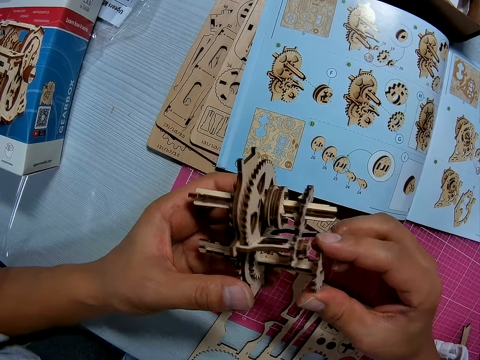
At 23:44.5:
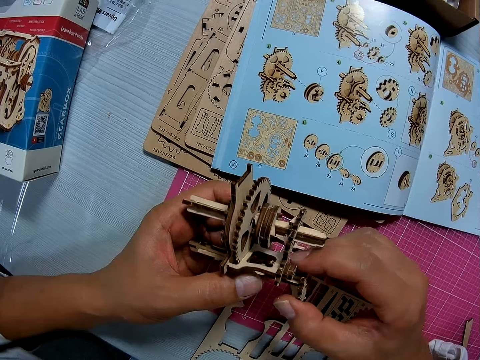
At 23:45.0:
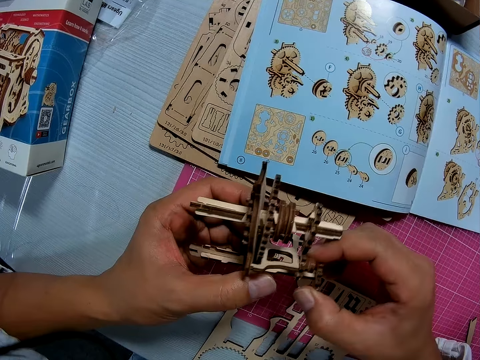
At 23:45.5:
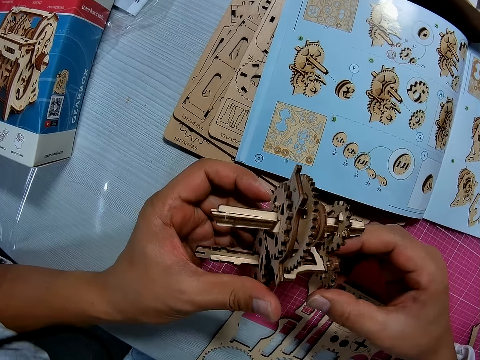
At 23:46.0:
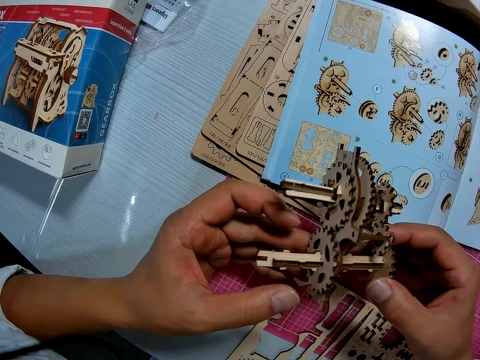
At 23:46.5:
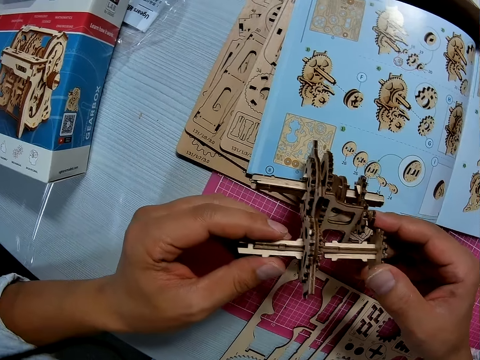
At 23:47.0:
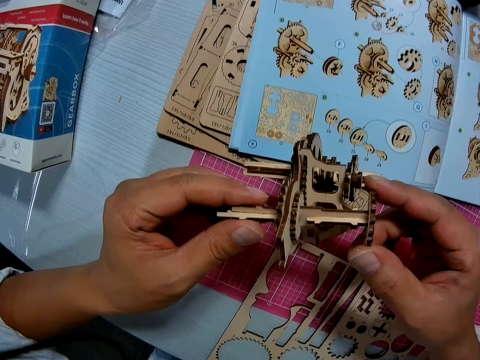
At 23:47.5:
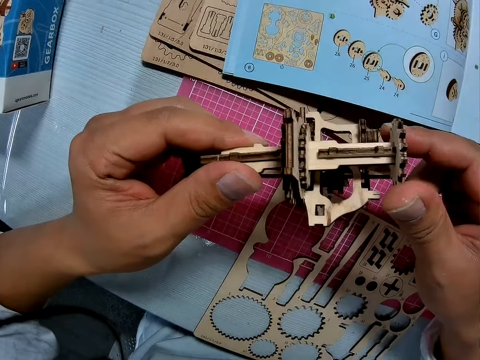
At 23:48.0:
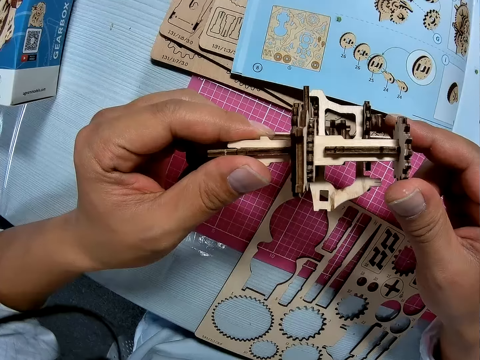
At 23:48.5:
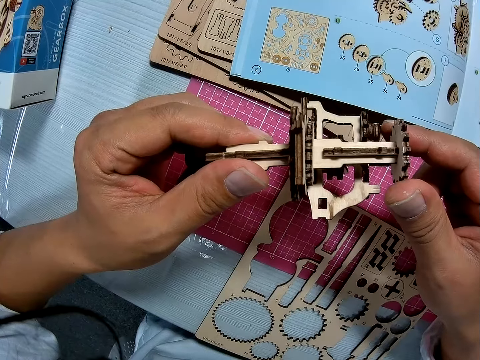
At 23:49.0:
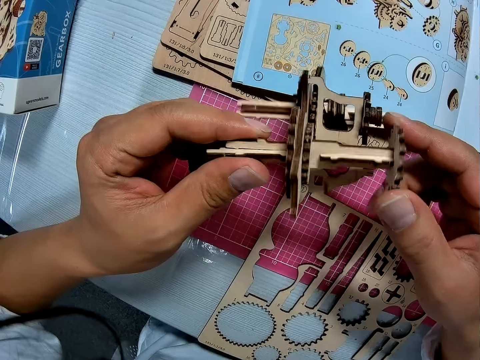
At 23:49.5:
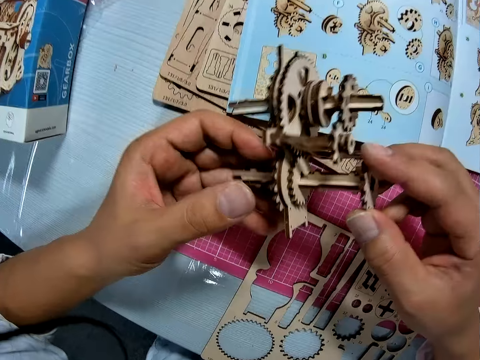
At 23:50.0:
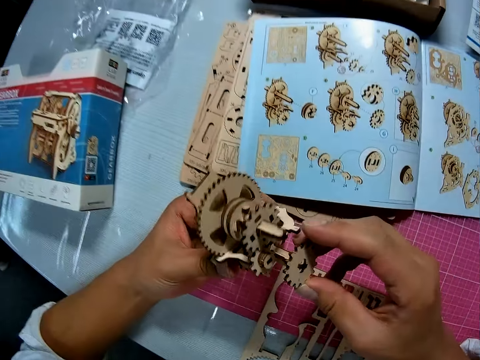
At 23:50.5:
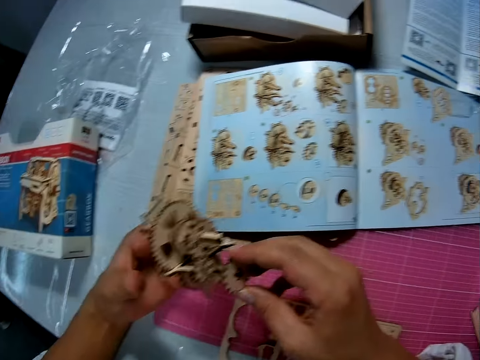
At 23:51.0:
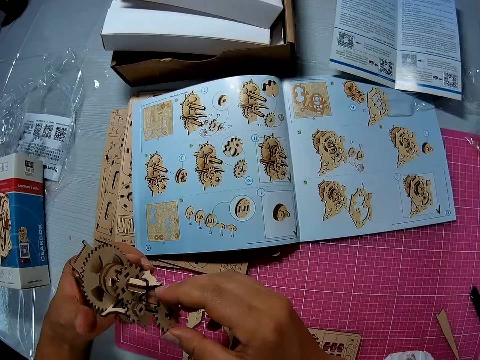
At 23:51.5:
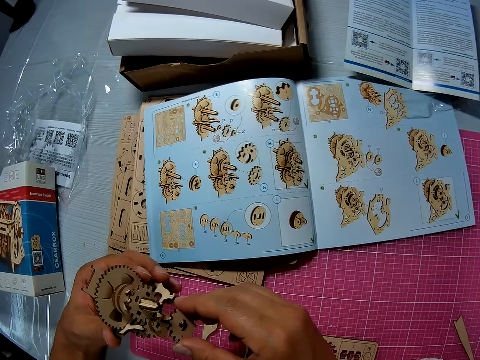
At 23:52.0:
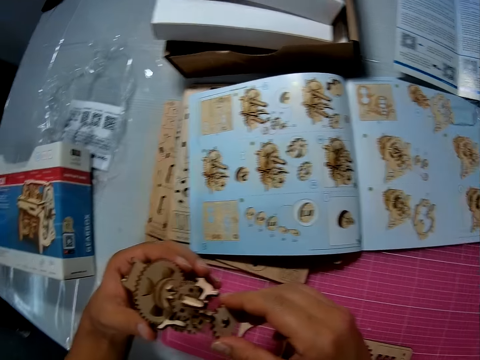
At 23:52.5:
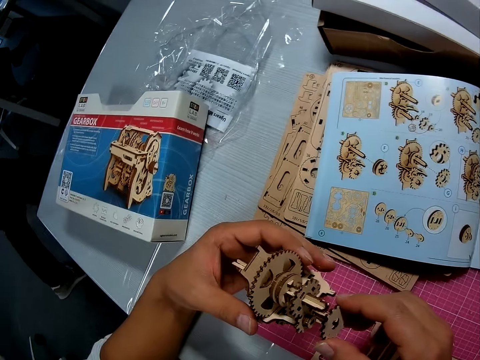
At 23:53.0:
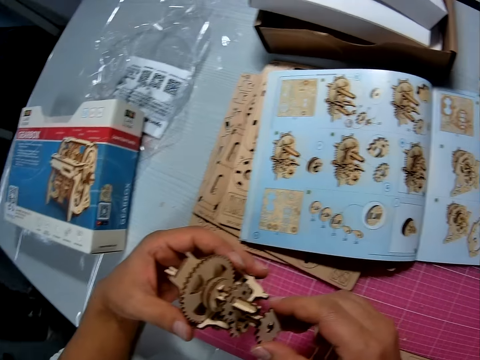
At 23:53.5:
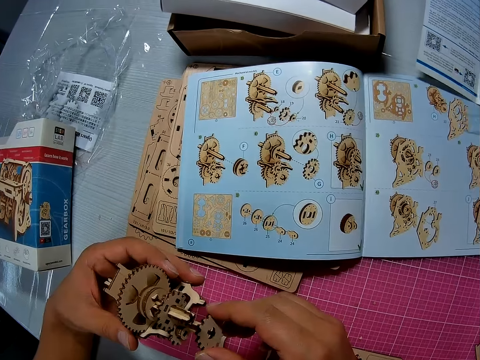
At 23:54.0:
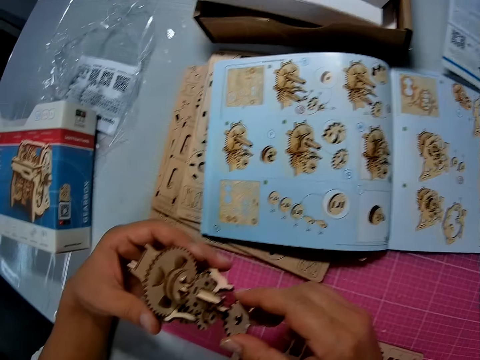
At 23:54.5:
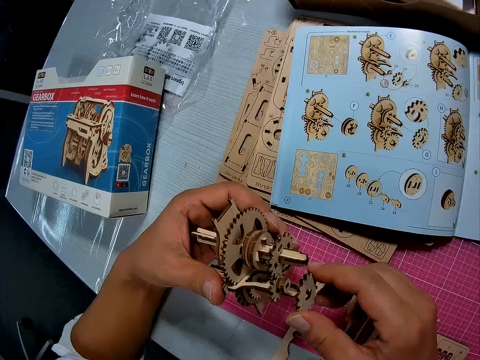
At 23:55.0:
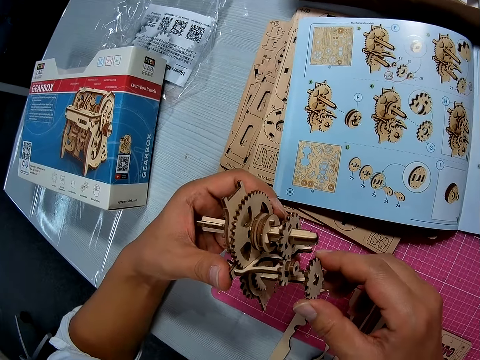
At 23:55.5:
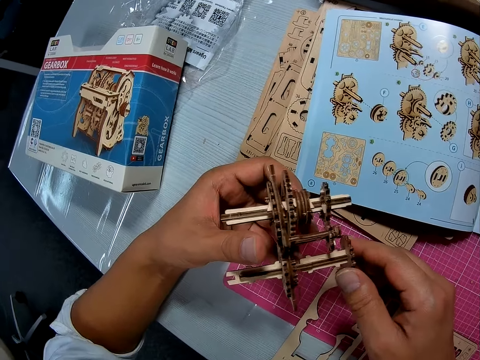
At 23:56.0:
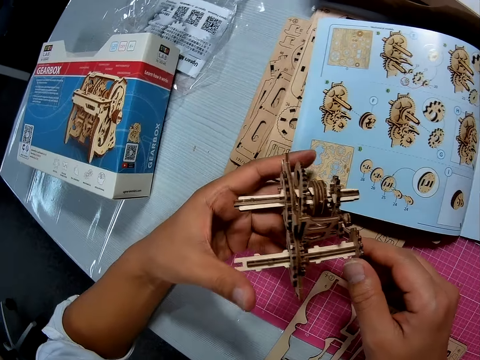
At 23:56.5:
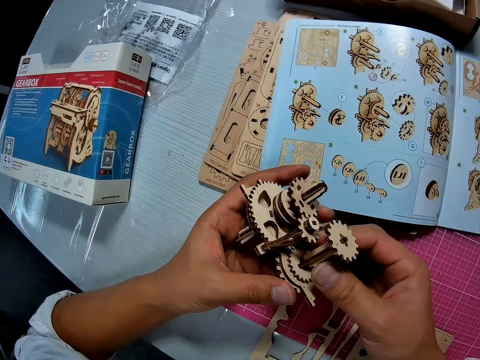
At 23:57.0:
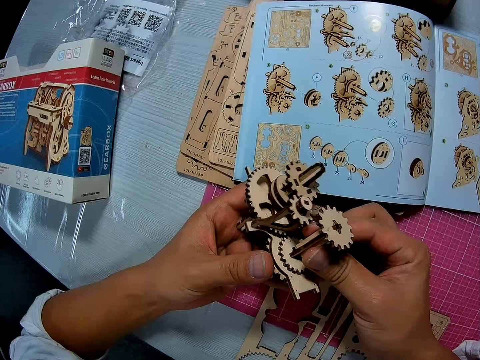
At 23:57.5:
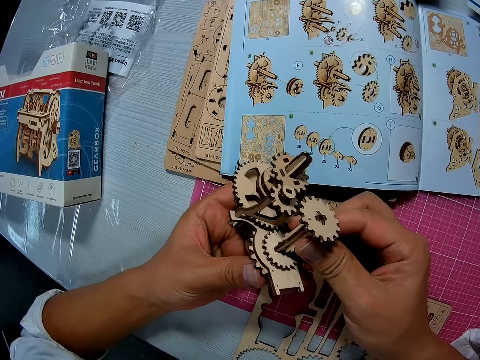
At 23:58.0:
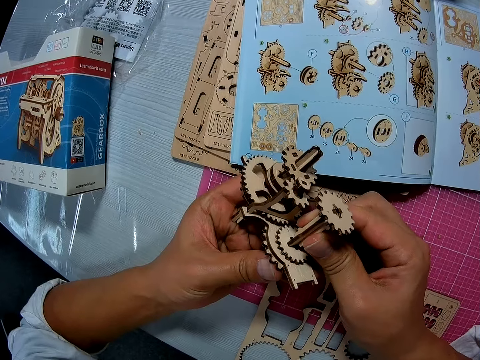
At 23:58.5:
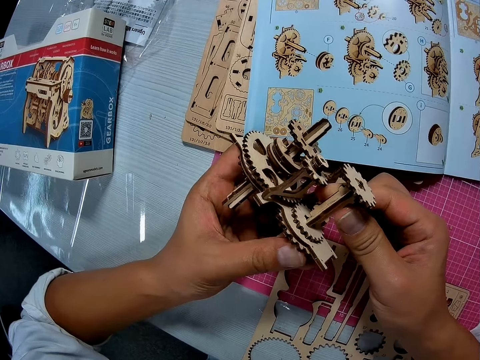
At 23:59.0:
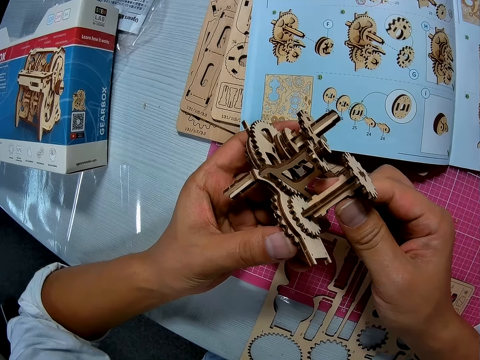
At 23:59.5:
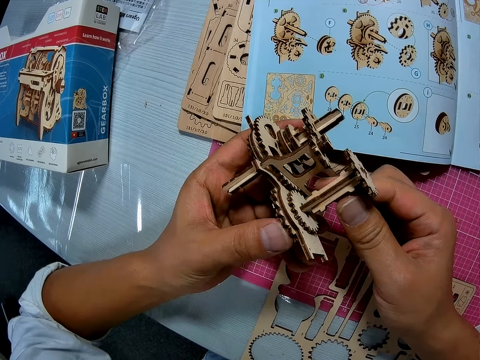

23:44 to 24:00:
The camera wearer holds an input shaft. They turn a gearbox. They rotate a gear wheel. They hold the input shaft.

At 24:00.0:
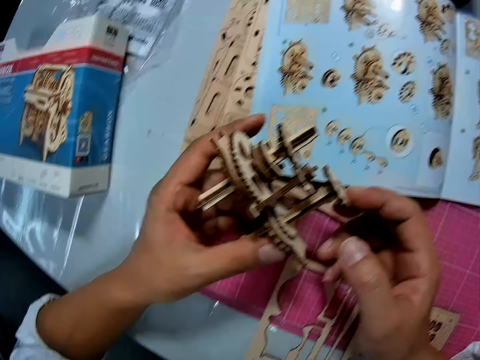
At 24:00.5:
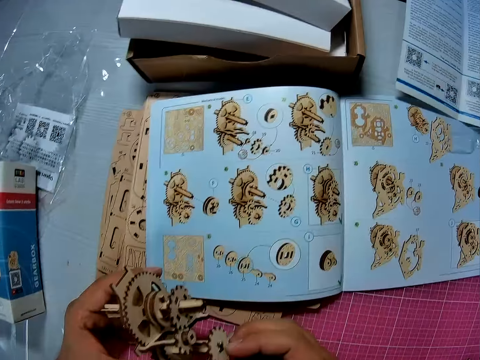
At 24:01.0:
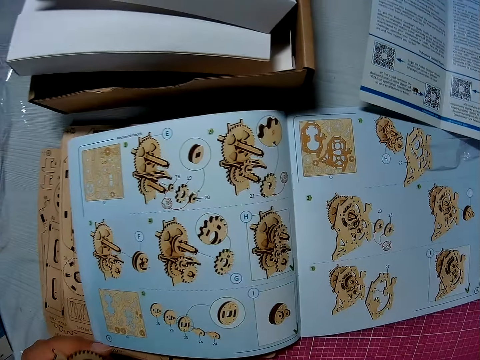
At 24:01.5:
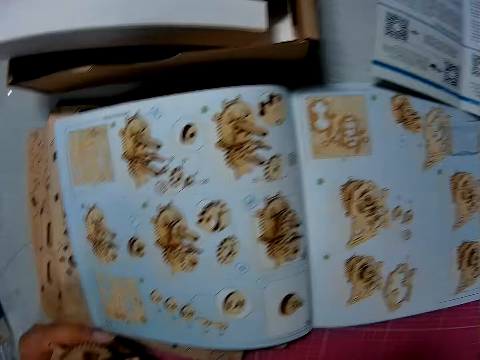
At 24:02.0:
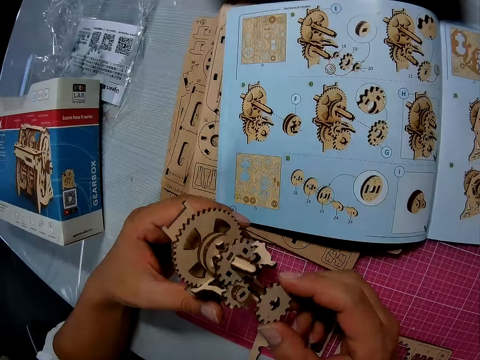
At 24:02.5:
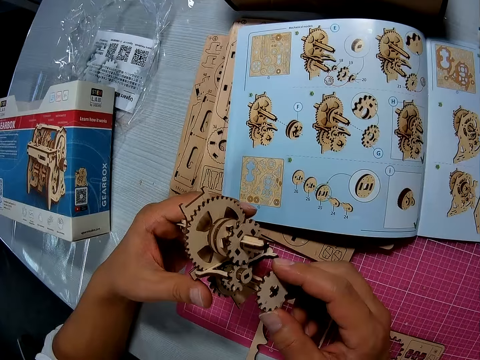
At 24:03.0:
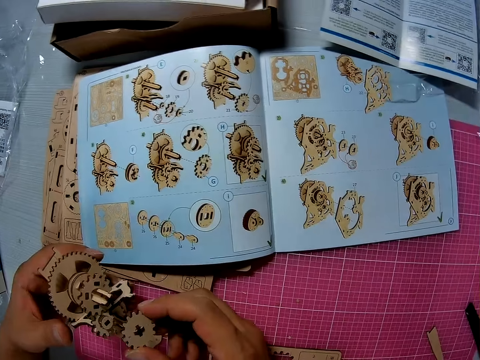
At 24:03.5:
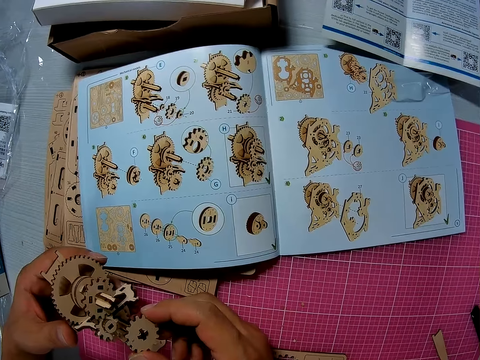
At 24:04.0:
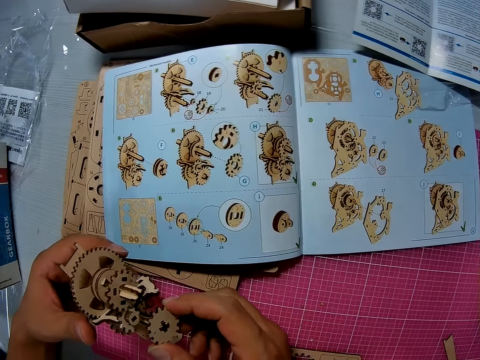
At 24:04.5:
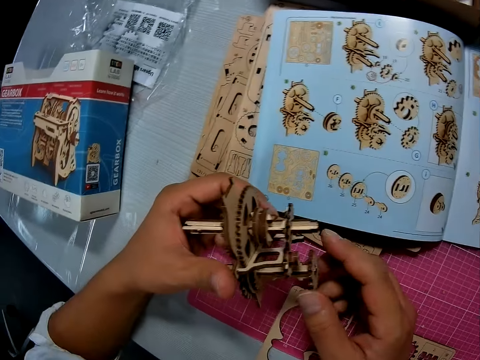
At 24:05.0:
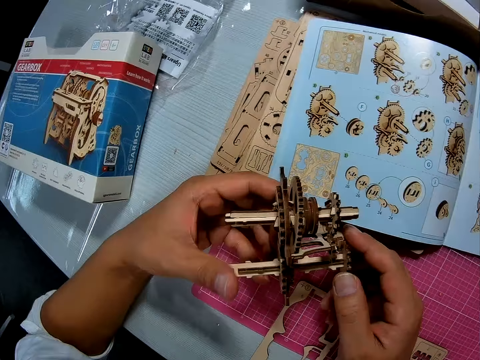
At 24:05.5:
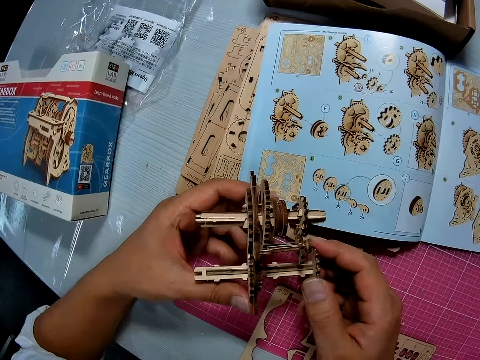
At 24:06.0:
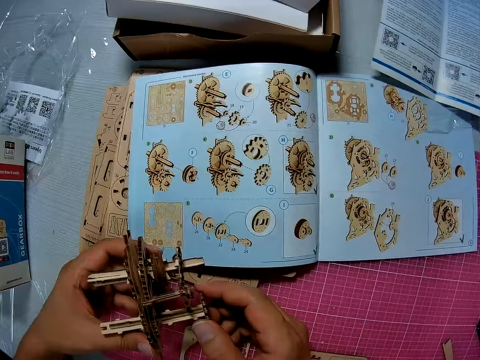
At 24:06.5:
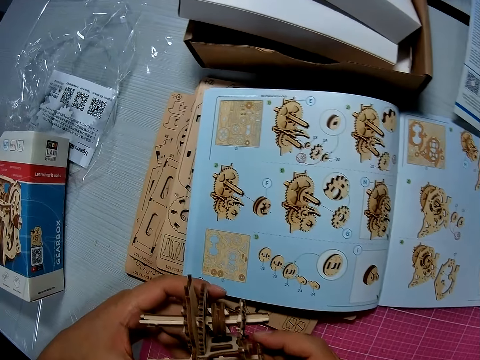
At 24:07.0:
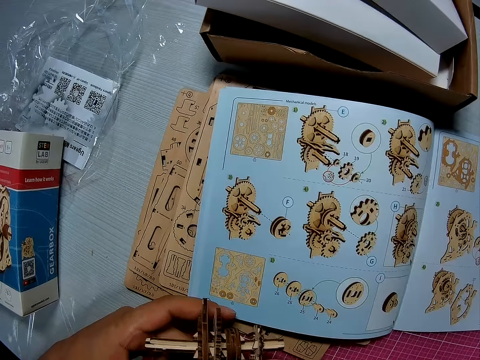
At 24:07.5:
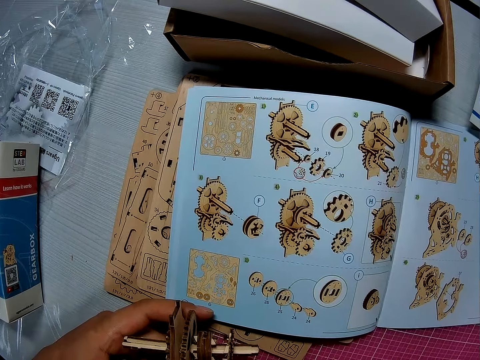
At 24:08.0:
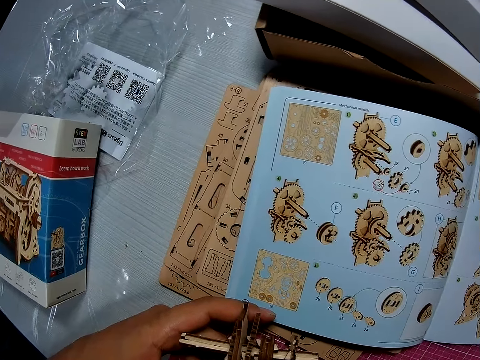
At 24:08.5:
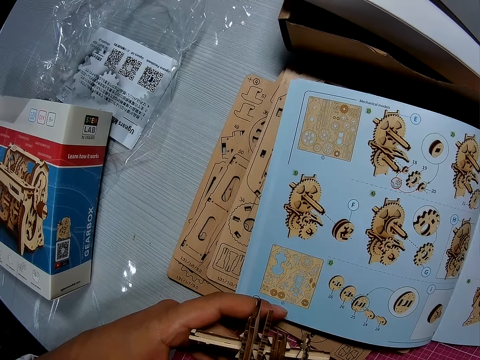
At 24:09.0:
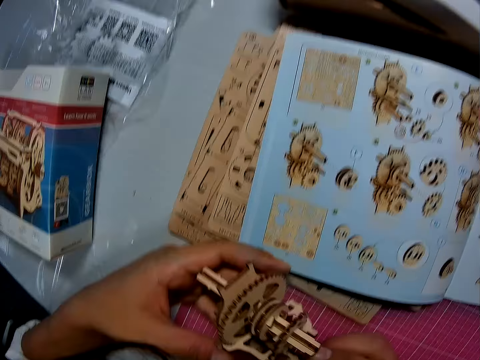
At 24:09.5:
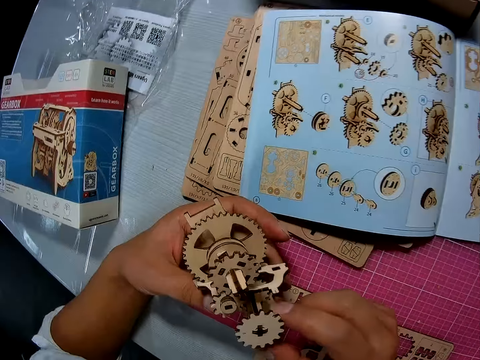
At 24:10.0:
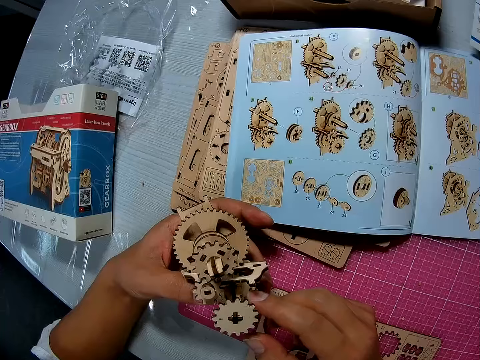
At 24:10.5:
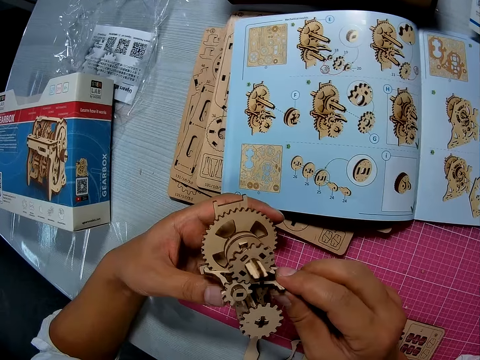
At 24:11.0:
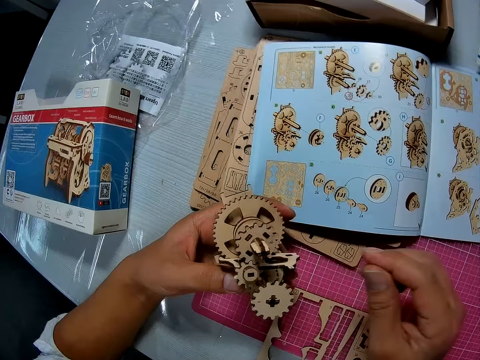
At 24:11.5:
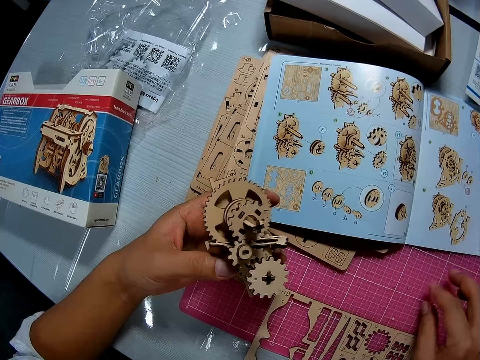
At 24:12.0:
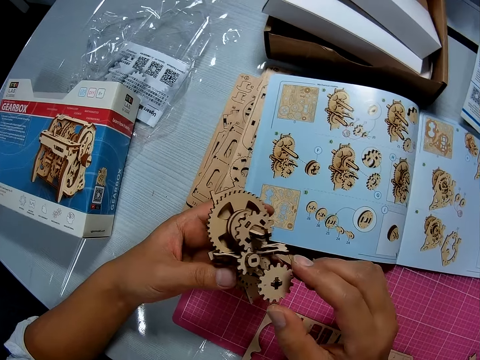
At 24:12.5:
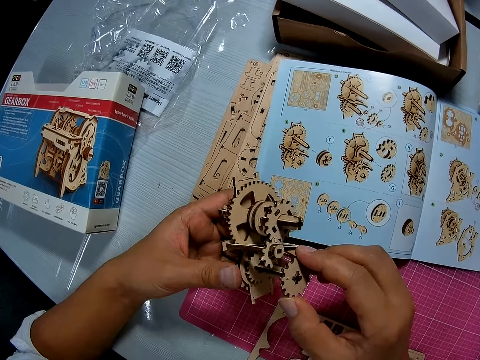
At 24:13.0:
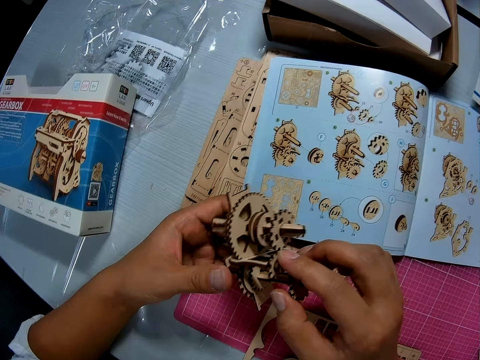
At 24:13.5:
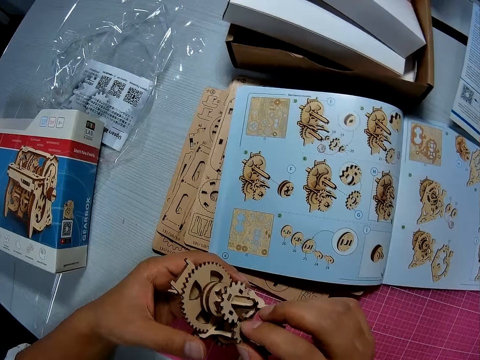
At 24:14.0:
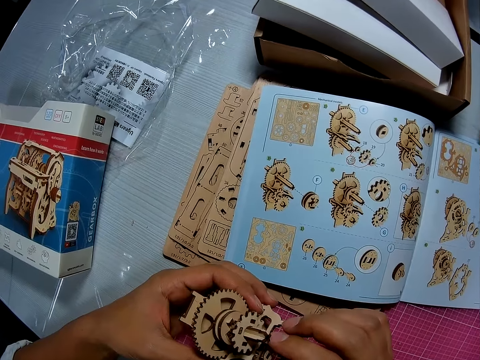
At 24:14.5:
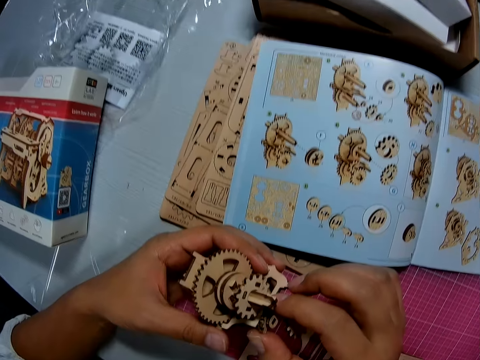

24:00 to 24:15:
The camera wearer rotates a gear wheel. They turn a gearbox. They hold the gear wheel.
